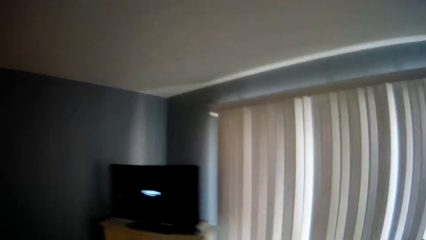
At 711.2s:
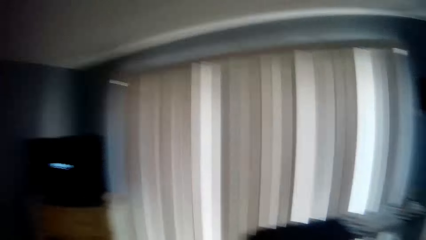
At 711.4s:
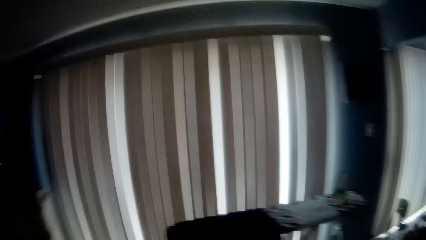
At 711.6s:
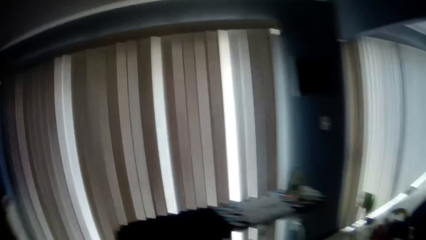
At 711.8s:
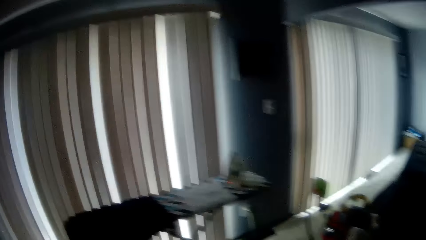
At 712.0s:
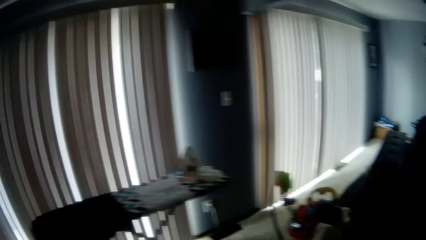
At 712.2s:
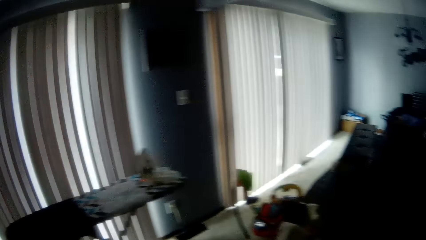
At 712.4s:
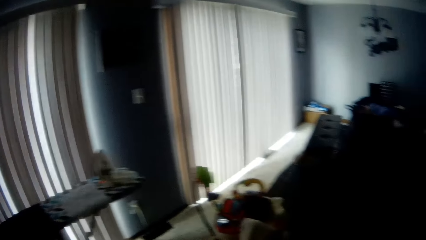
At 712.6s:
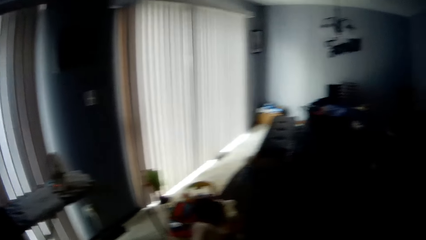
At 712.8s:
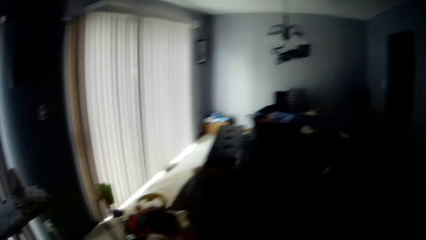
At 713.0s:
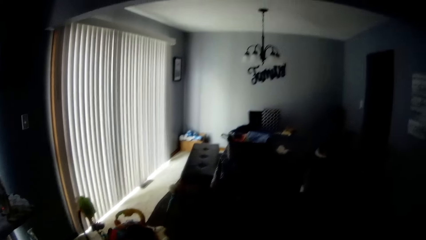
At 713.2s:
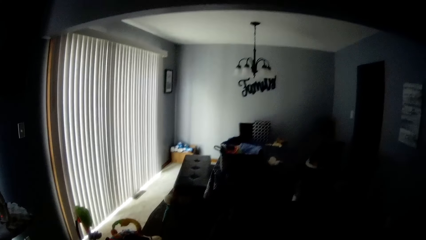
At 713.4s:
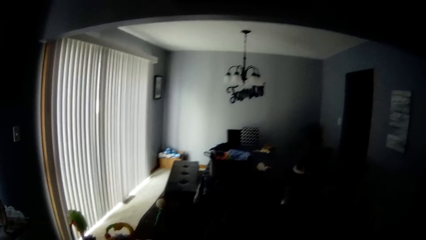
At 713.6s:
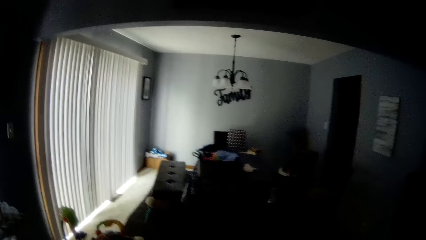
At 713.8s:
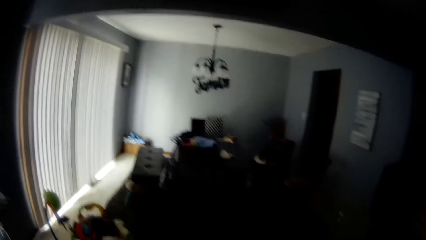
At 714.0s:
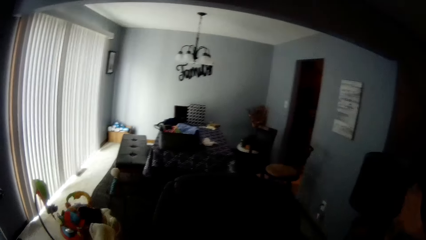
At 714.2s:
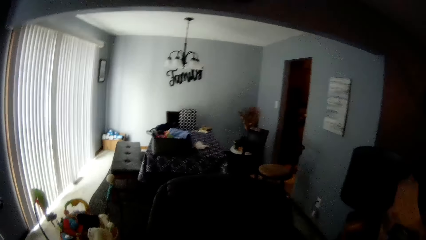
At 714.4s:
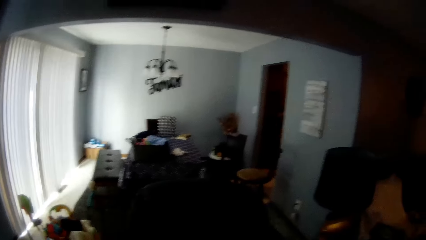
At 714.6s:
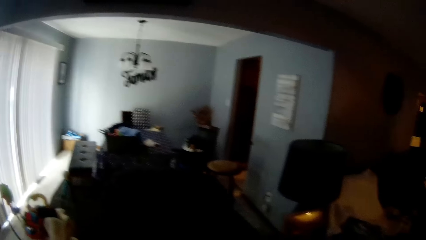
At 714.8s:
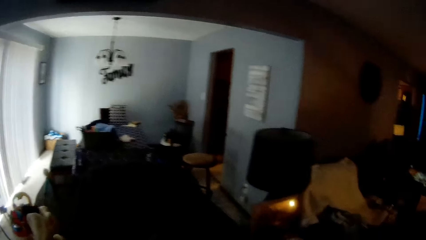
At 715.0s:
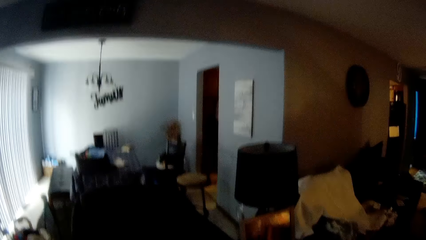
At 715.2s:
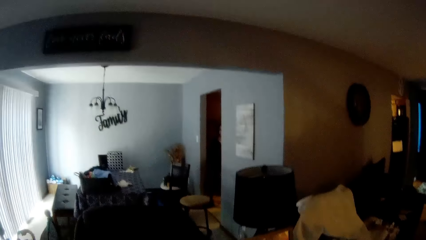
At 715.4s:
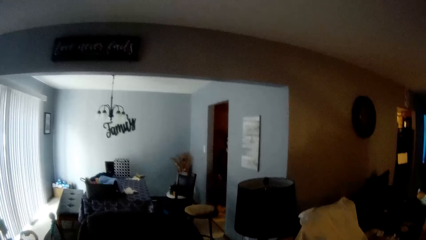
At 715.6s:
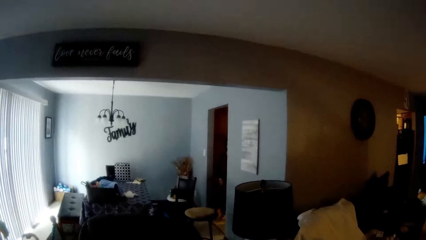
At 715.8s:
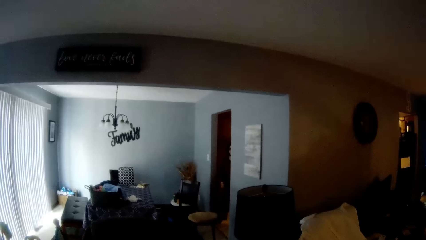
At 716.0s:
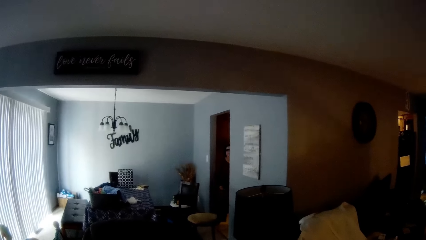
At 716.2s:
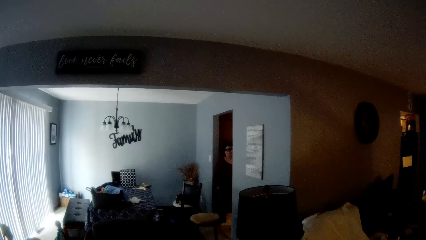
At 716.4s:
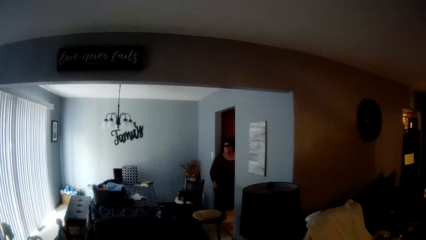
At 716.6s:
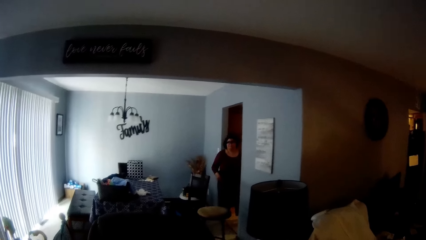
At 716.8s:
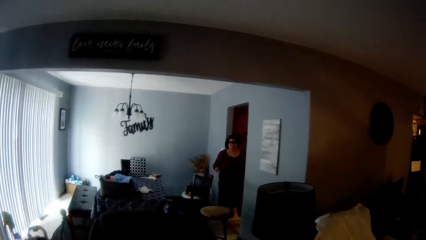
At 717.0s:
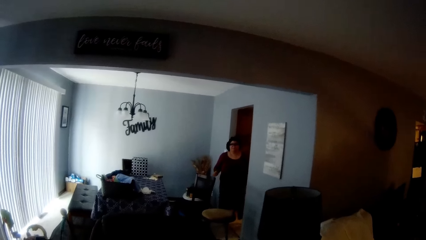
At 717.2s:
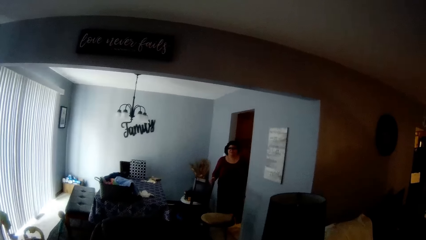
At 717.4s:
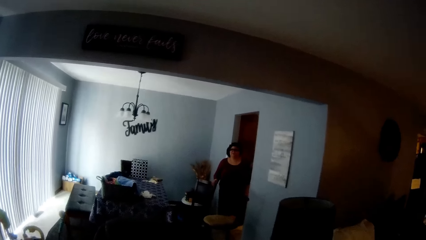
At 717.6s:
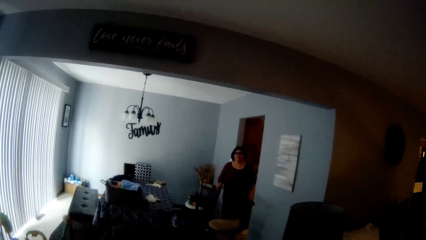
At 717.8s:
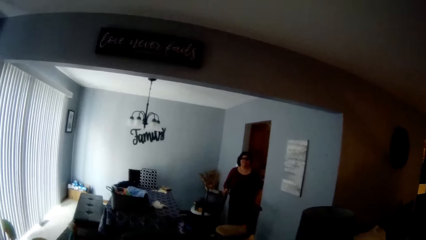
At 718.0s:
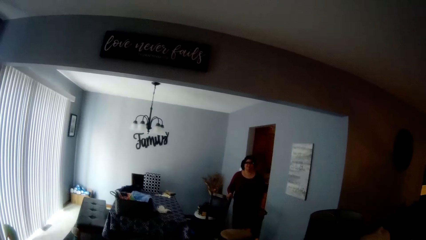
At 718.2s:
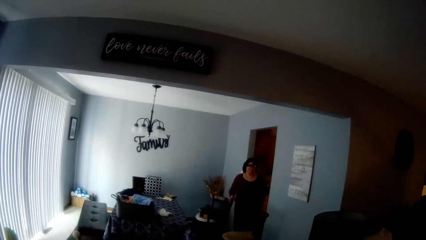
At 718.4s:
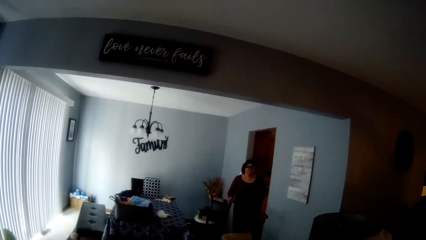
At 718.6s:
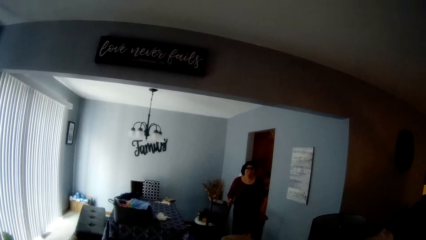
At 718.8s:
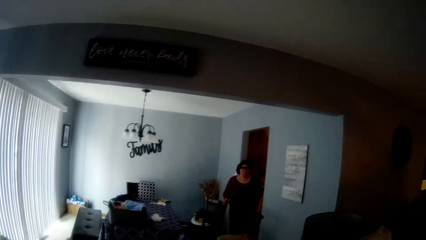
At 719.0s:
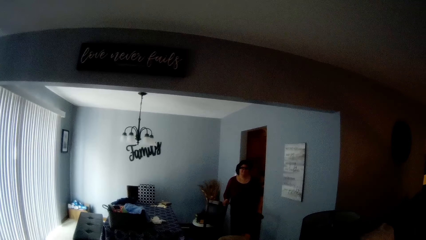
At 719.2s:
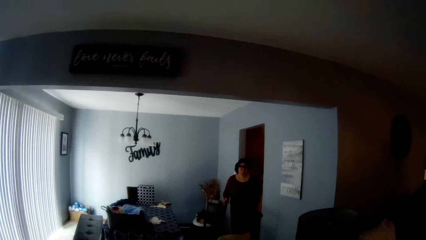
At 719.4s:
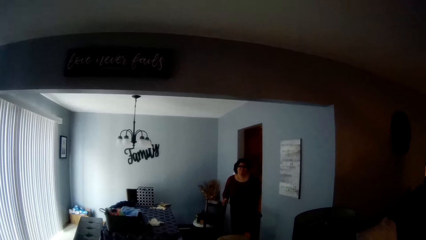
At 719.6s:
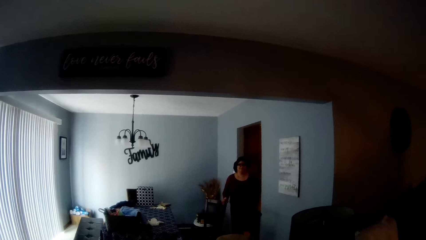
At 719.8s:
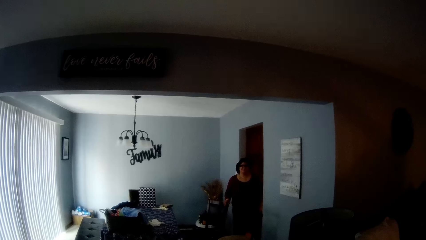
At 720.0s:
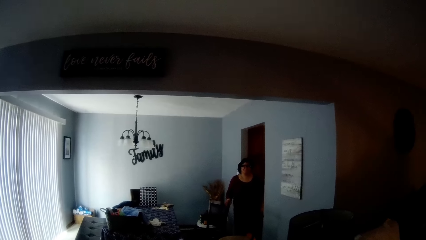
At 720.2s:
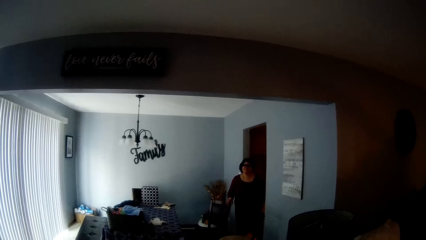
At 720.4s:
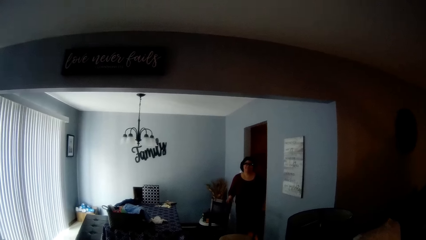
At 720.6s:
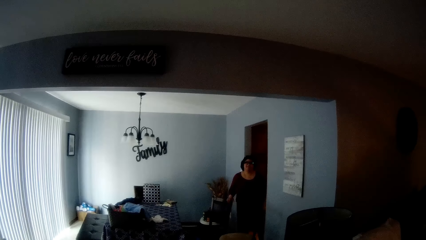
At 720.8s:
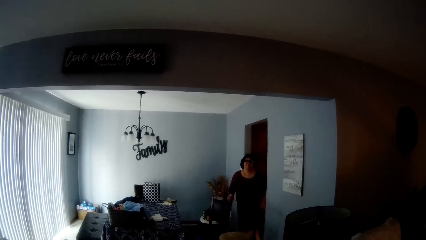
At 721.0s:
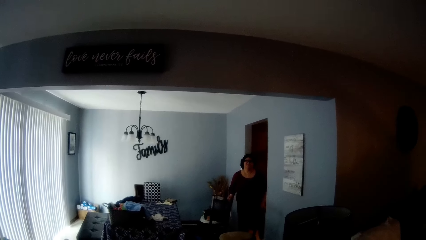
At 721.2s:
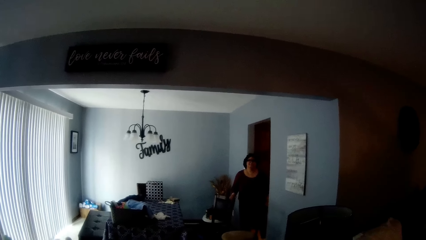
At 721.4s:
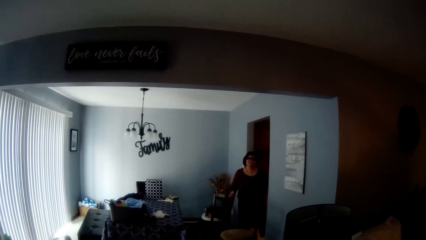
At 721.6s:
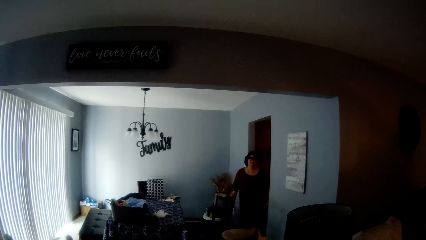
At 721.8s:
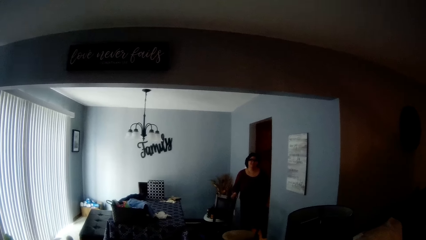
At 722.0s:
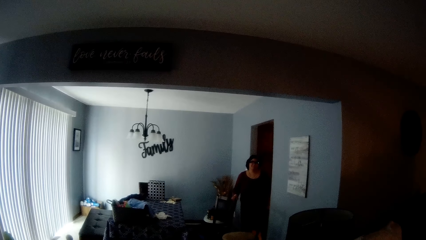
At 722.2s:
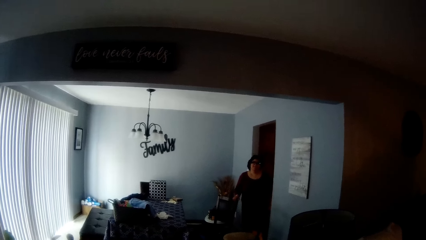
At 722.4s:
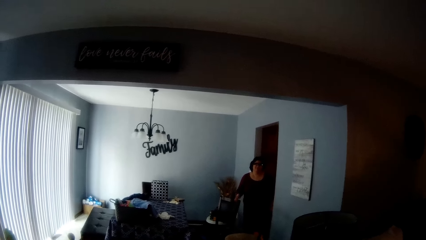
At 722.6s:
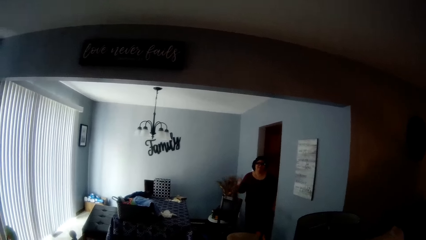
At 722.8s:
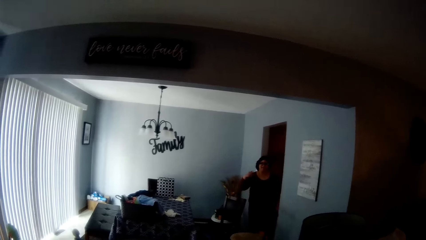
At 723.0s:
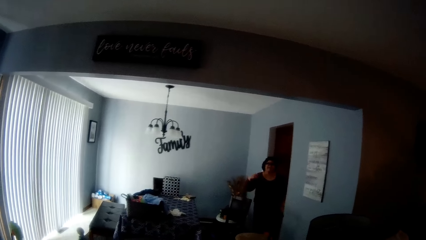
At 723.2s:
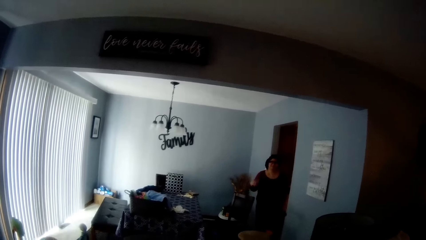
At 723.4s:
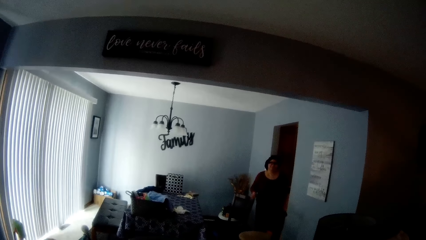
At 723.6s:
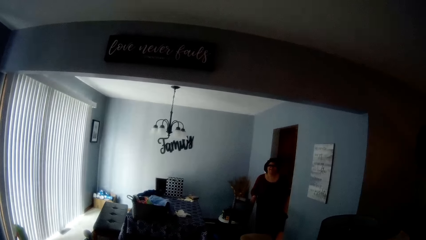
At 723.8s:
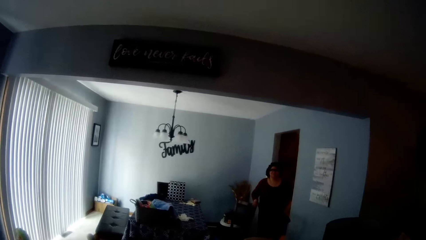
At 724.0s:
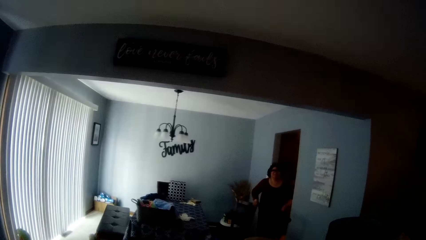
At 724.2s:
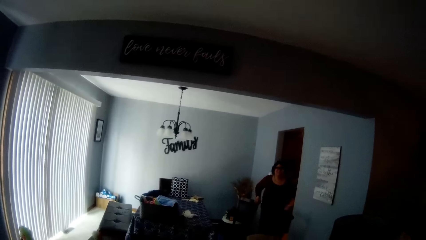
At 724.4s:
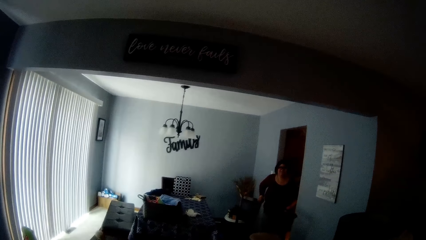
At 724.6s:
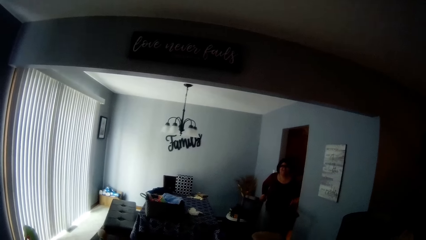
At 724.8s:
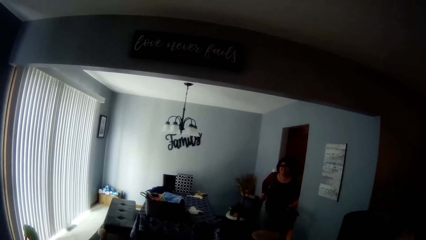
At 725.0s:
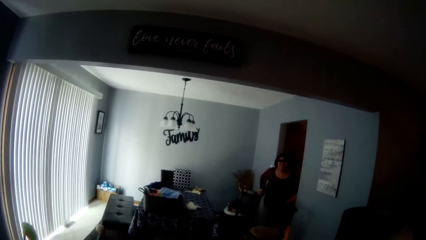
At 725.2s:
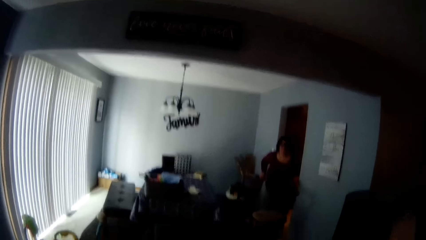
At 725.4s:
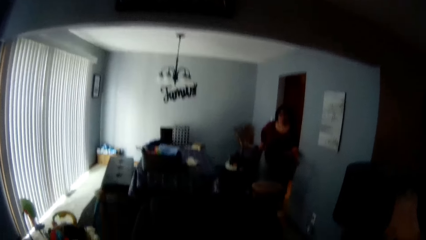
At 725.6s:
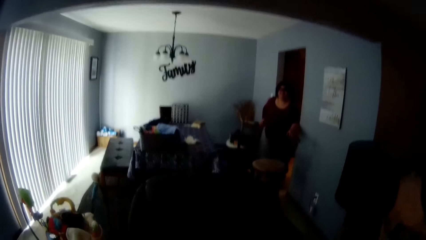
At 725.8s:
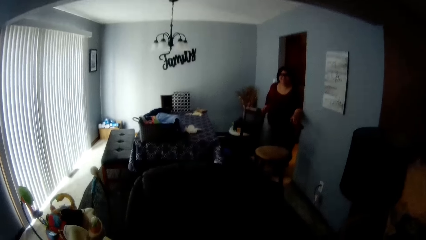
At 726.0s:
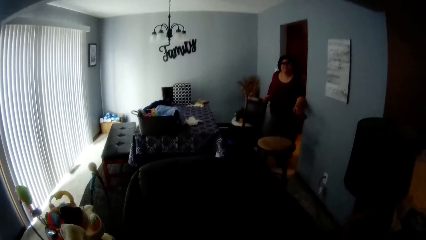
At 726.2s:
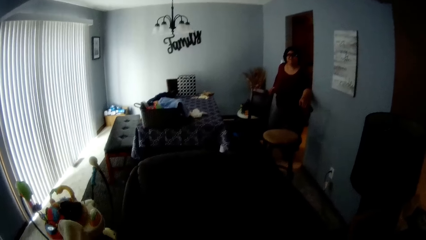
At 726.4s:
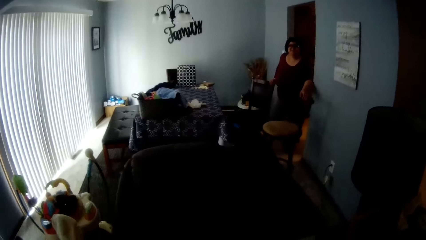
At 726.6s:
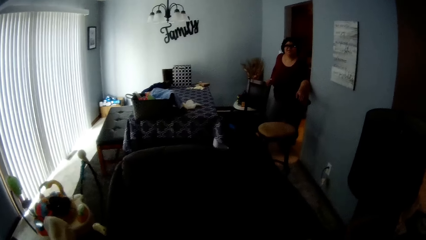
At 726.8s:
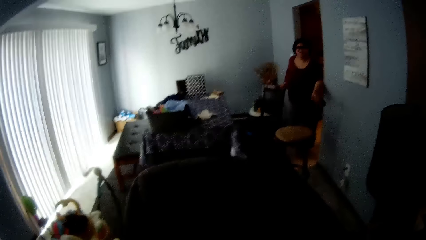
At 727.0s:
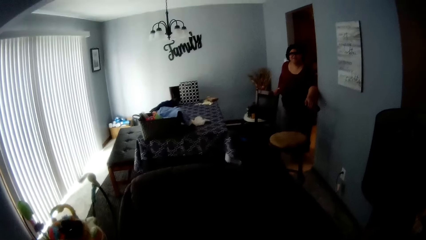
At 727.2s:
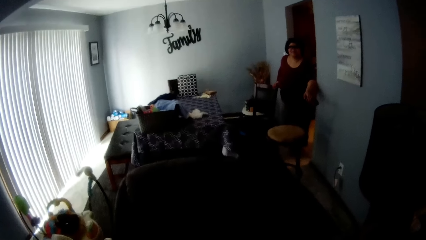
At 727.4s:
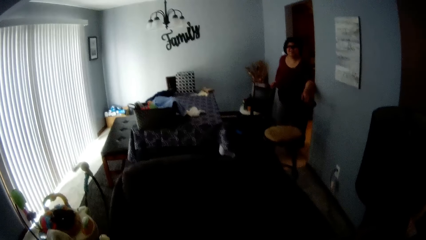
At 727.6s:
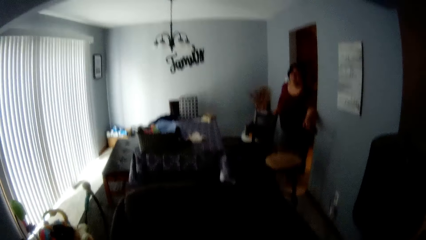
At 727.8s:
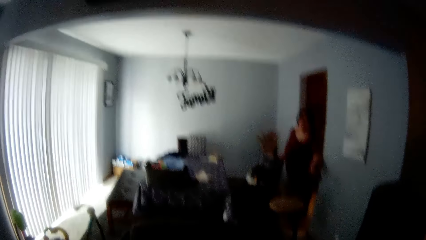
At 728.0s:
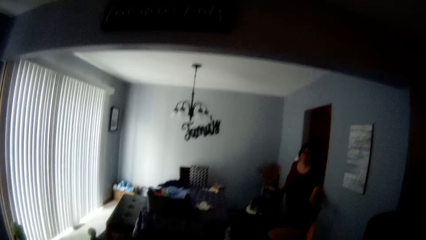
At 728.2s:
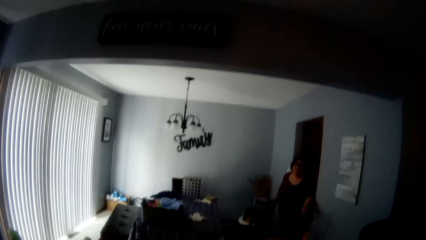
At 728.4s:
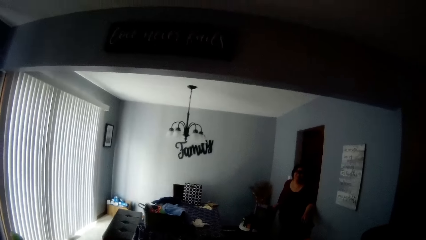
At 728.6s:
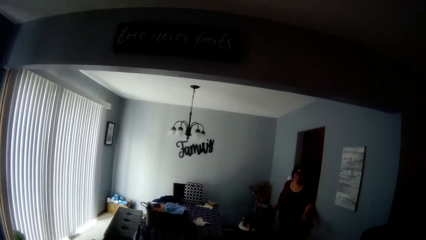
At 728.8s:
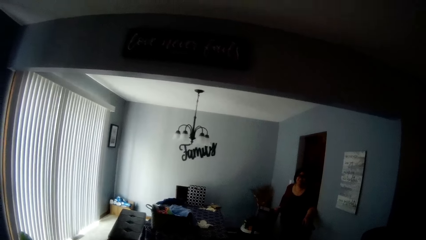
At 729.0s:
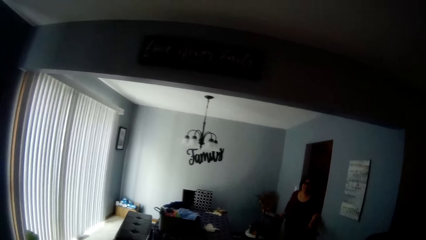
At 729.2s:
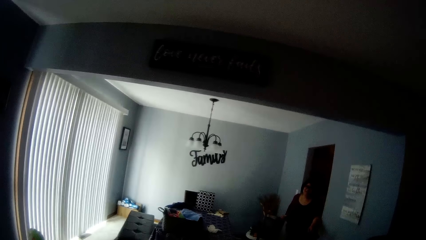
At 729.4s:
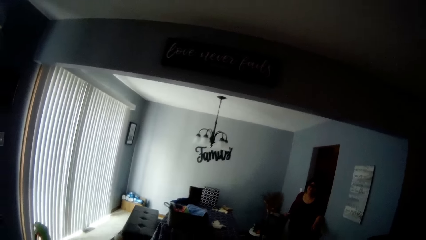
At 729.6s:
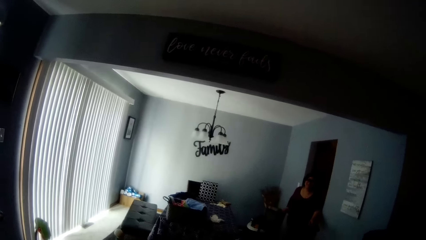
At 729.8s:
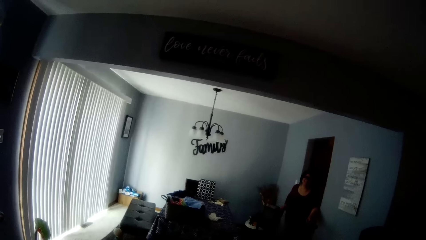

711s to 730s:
The camera wearer turns around the room. A woman steps into the dining area. The woman places her right hand on a chair and talks to the camera wearer. The camera wearer responds to the woman. The woman converses with the camera wearer, places her right hand on the chair, and places her left hand on the chair. The camera wearer responds to the woman.
